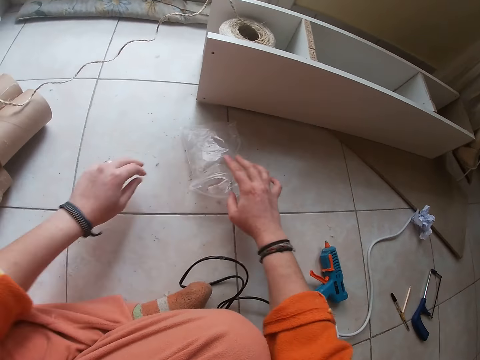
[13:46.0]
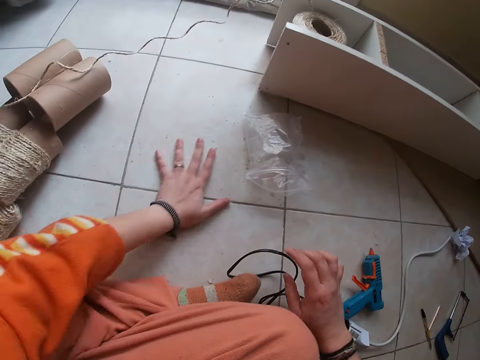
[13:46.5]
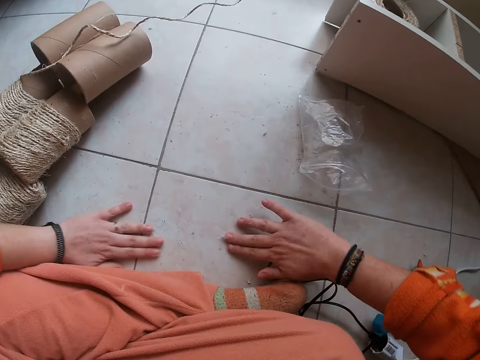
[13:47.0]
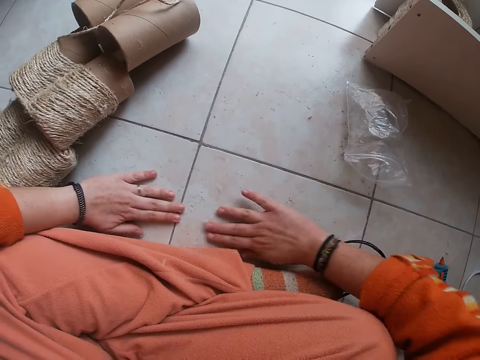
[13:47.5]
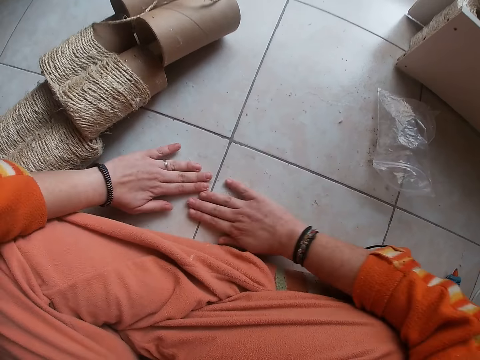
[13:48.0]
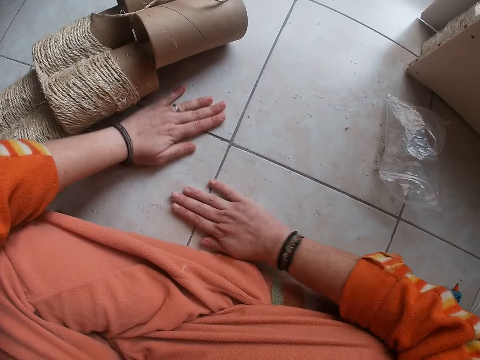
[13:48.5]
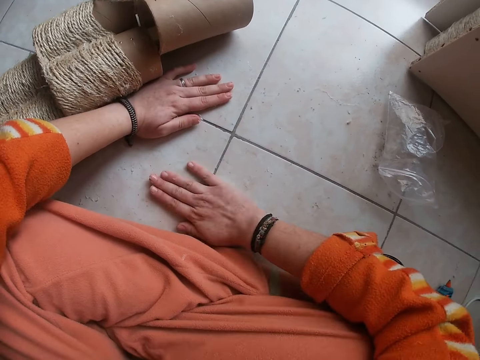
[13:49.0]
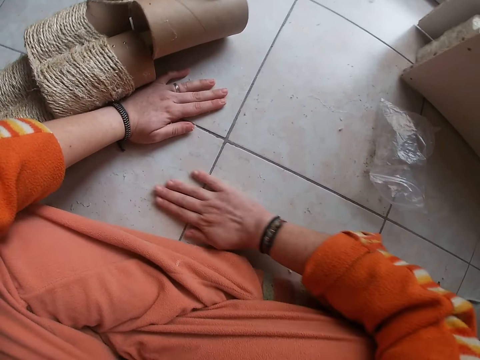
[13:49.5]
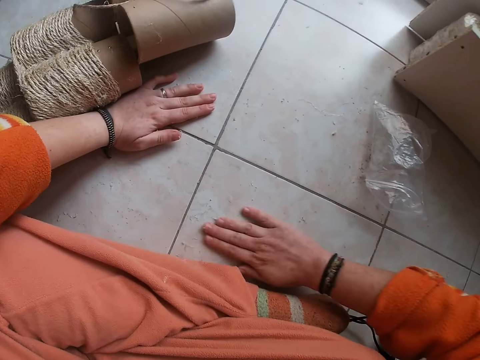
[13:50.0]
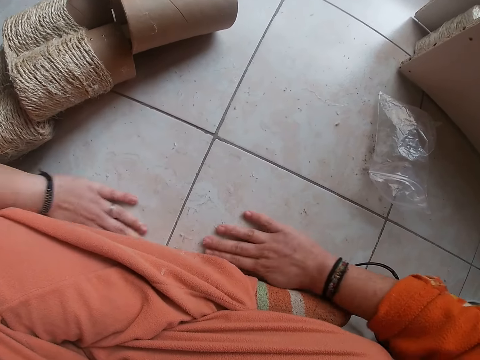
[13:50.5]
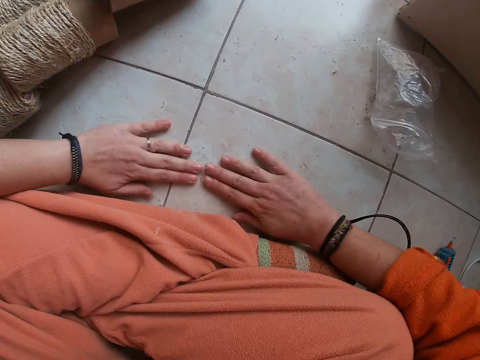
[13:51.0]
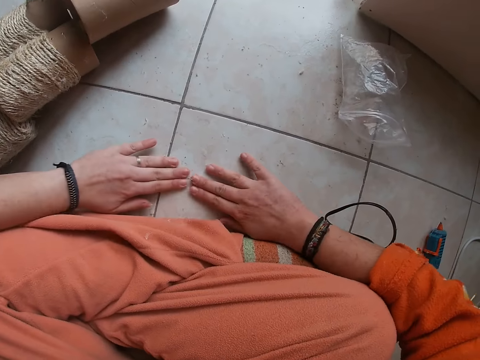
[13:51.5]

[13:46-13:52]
The camera wearer drops the seal bag in her right hand on top of glue residues on the floor. She scrapes glue residue on the floor with her left hand. She scrubs the floor with her hands. She scrapes the glue residue on the floor with both hands.

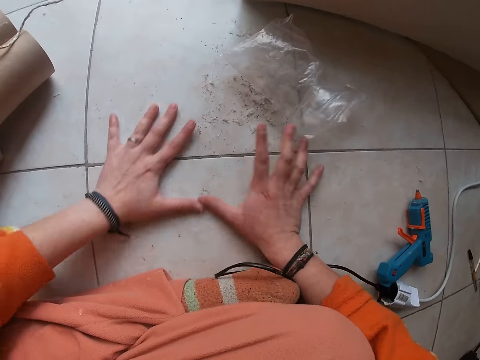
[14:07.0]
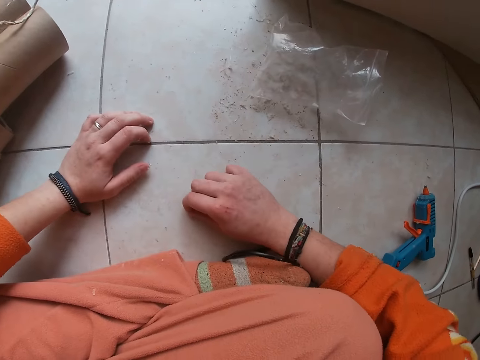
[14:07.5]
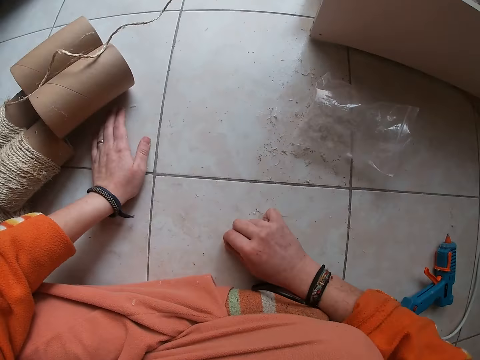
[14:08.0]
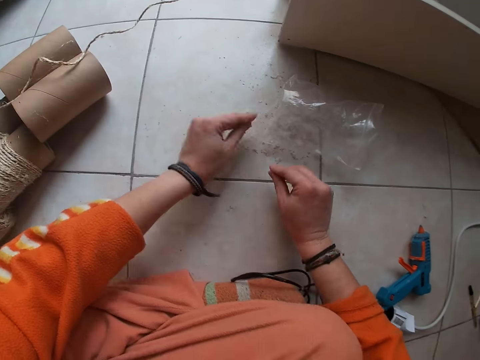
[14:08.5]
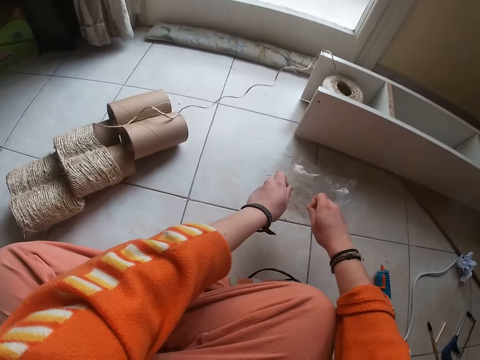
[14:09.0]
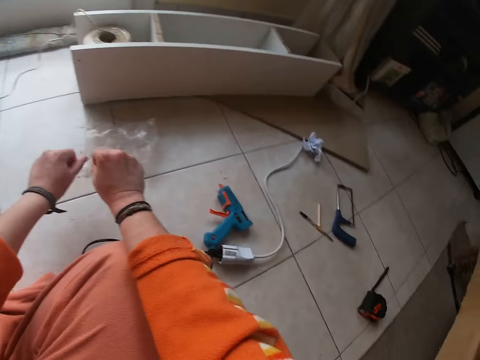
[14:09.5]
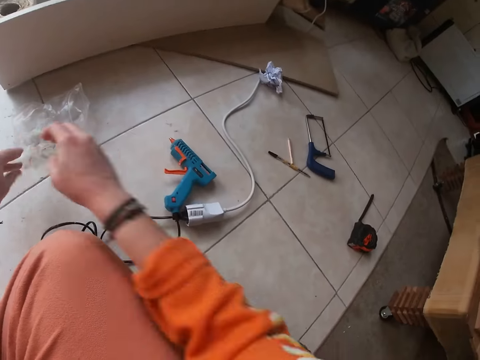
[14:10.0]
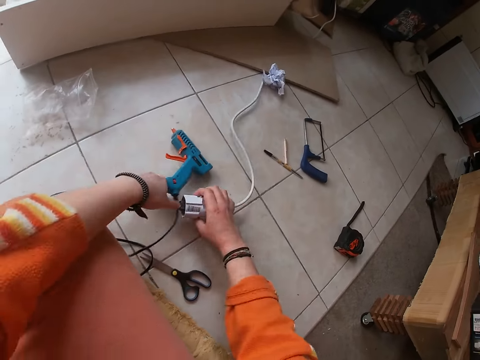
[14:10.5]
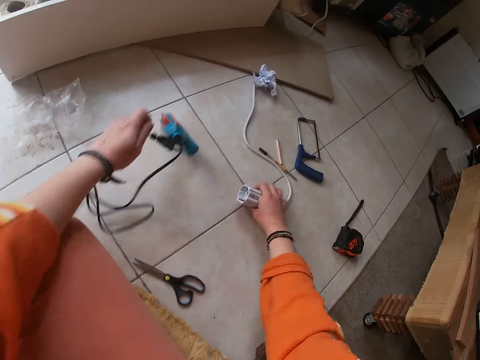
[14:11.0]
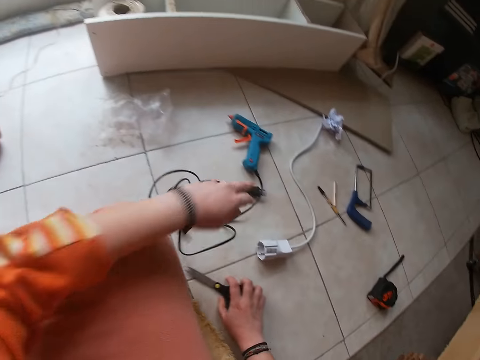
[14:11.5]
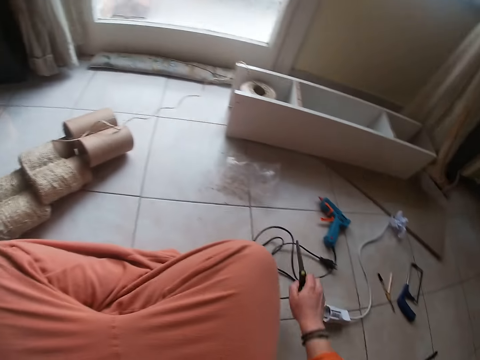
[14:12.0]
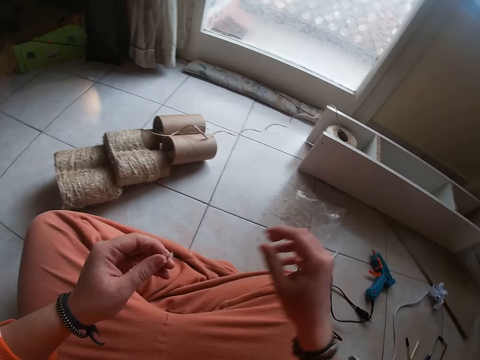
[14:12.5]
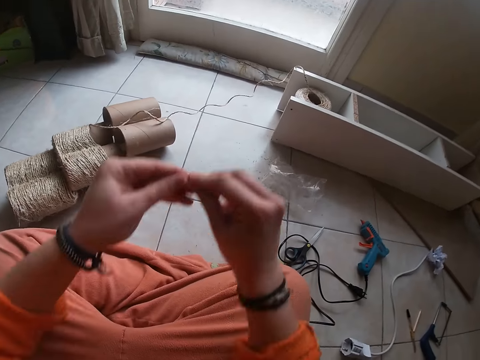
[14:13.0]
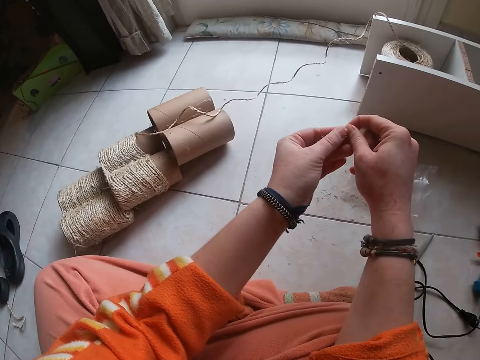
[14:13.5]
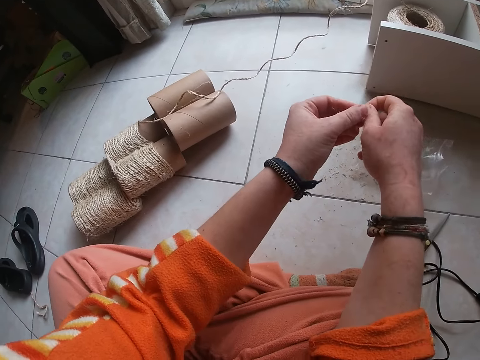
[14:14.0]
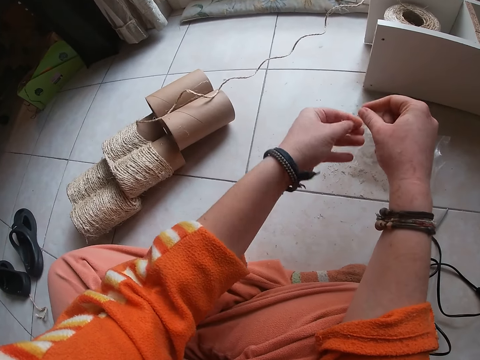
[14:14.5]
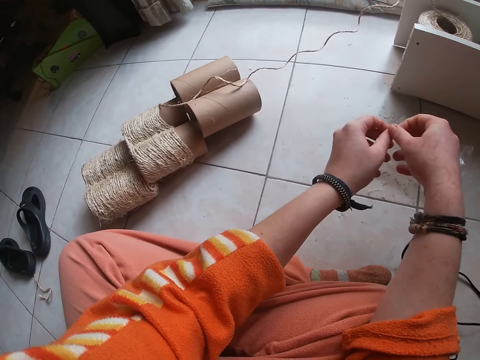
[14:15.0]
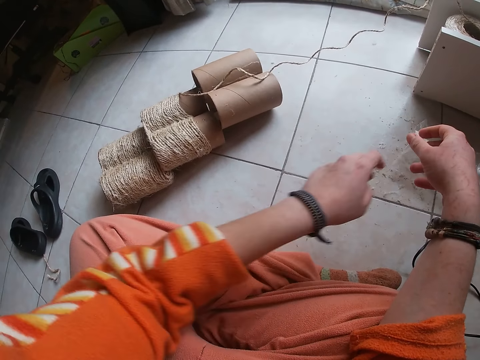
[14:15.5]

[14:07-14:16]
The camera wearer dusts off glue residue from both hands on the floor. She rubs her hands. She unplugs the plug of the glue gun in her left hand from an extension cord in her right hand. She drops the extension cord in her right hand on the floor. She drops the plug of the glue gun in her left hand on the floor. She picks up a pair of scissors on the floor with her right hand. She drops the scissors in her right hand on top of the cord of the glue gun on the floor. She peels off the glue residue from her left hand with her right hand on the glue residues on the floor.

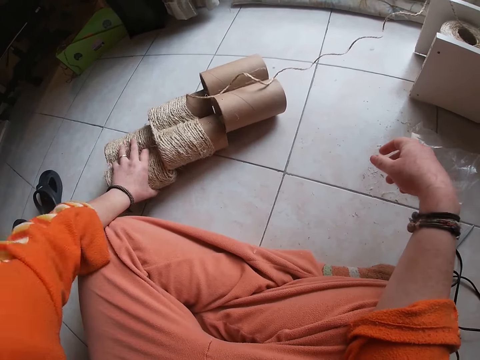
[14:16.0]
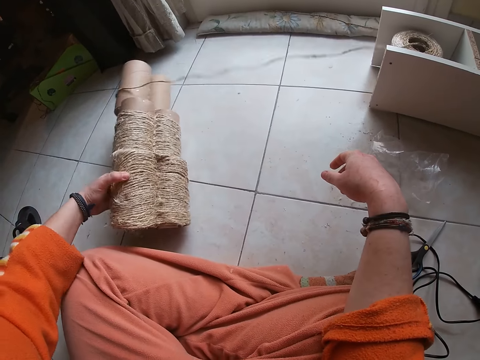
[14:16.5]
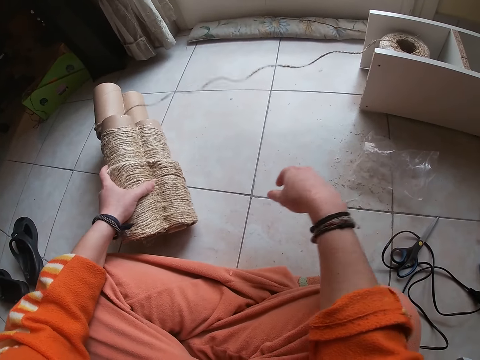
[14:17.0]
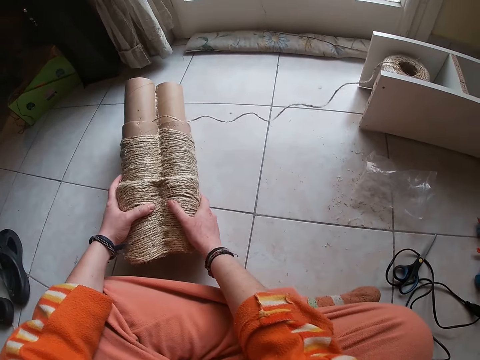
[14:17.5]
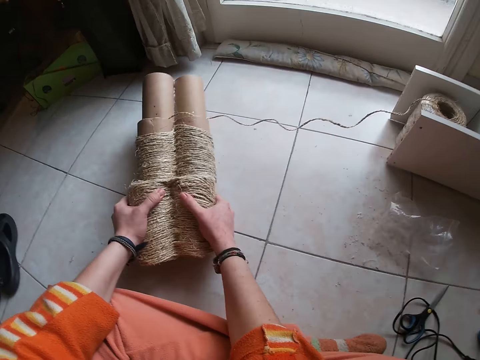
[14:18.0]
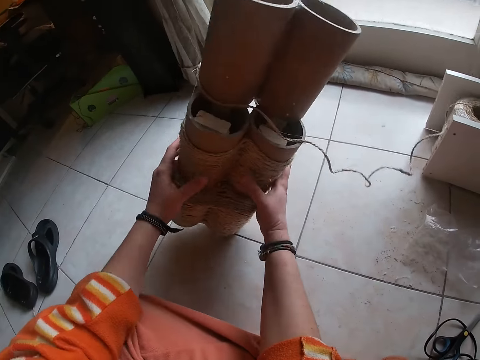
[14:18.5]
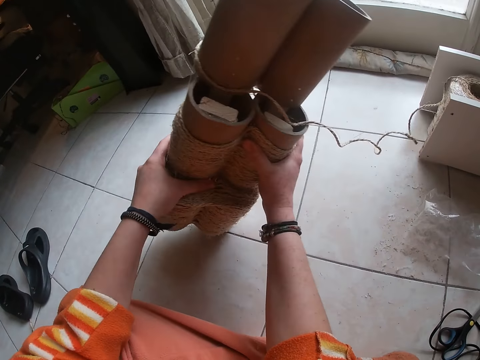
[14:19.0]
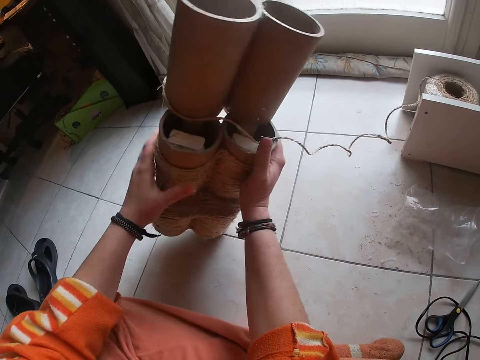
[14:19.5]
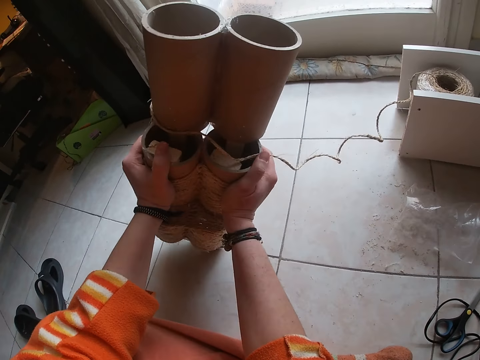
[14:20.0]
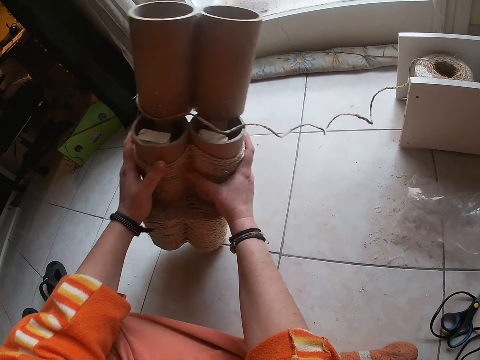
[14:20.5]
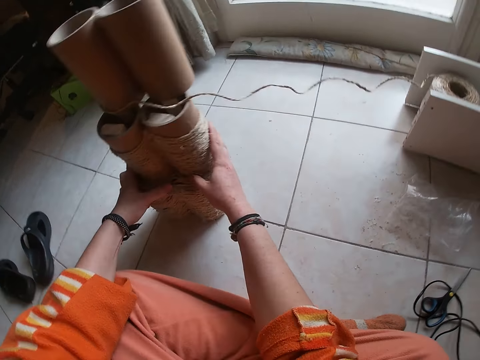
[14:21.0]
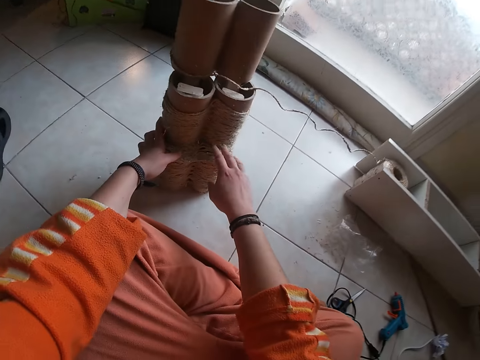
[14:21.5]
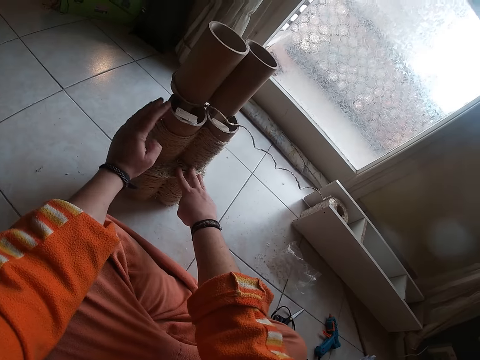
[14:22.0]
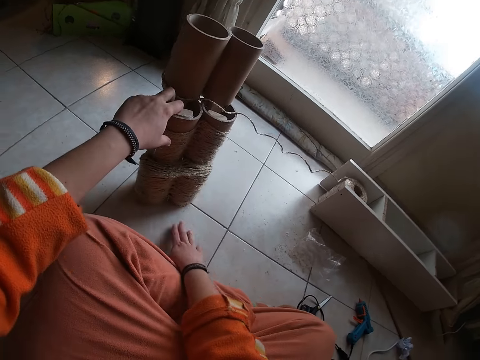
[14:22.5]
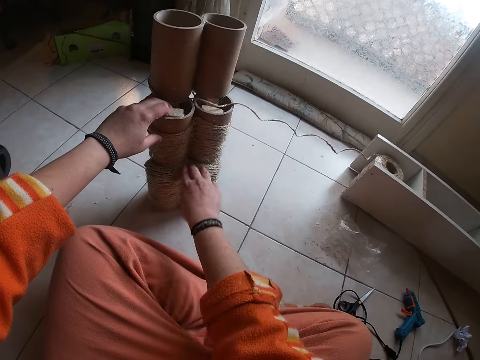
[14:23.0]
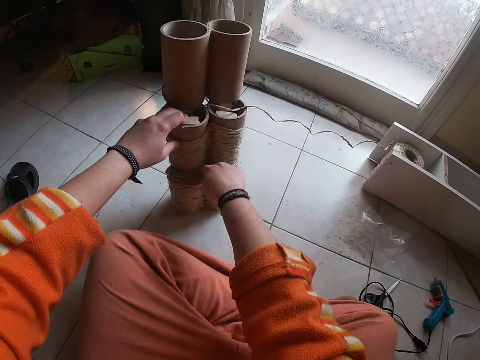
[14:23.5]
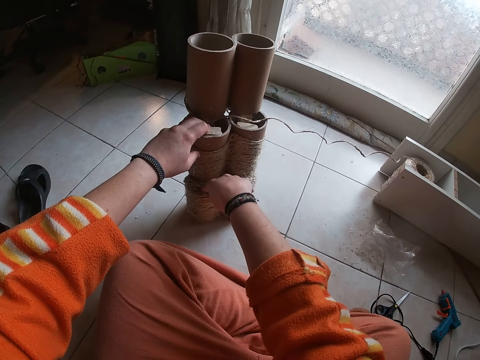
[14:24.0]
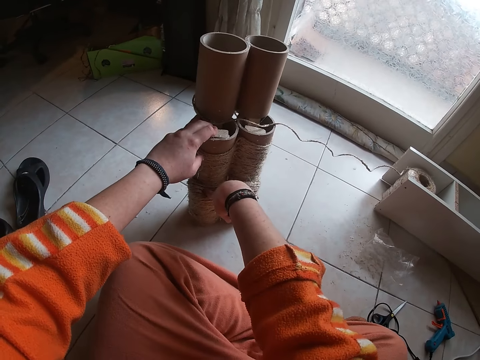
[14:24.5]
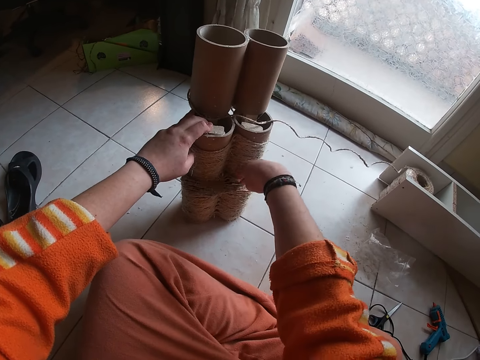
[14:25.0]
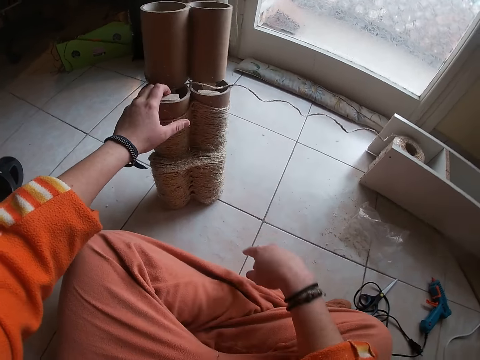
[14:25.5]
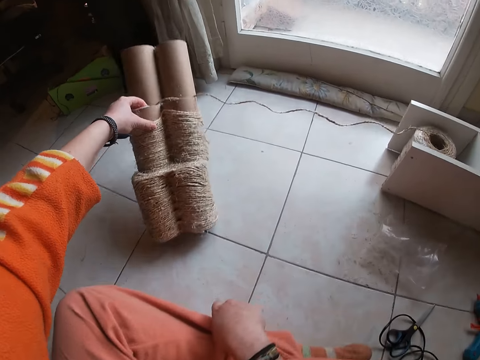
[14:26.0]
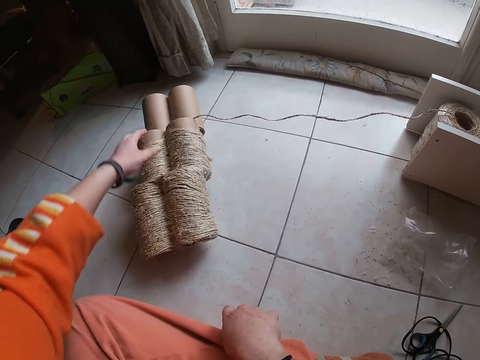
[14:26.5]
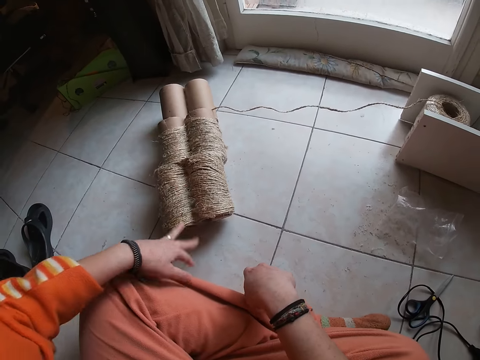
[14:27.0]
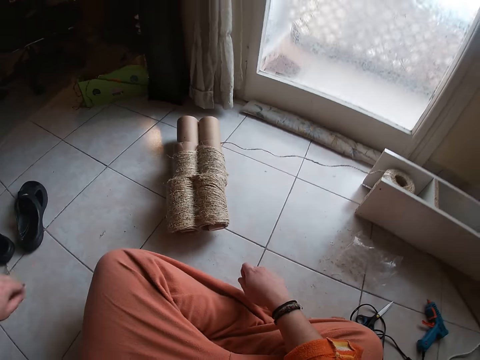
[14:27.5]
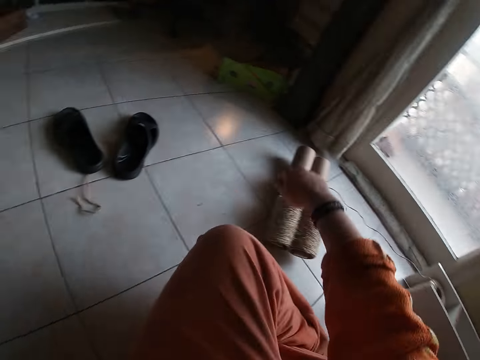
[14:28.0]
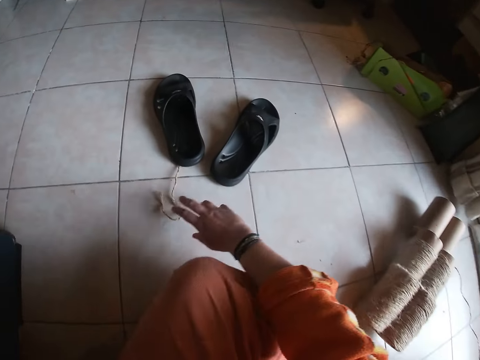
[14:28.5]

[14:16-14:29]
The camera wearer turns the cardboard tube craft on the floor with her left hand. She picks up the decoration. She feels the thread wrapped around the cardboard craft with both hands. She sets the cardboard tube craft vertically on the floor with both hands. She inspects the decoration. She puts the decoration down. She inspects the decoration. She feels the thread wrapped around the cardboard craft in her left hand with her right hand. She sets the cardboard tube craft on the floor with her left hand. She stares at the decoration. She stands up.
